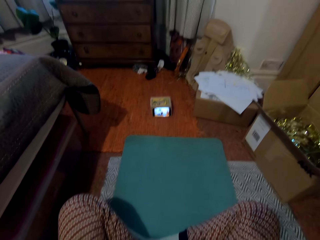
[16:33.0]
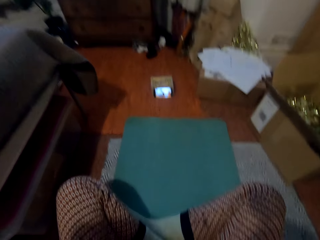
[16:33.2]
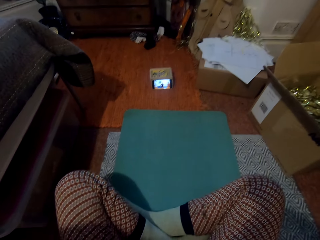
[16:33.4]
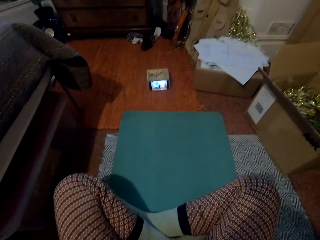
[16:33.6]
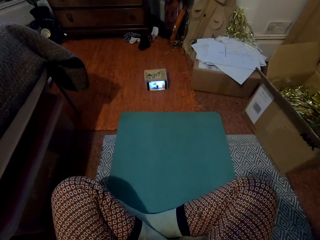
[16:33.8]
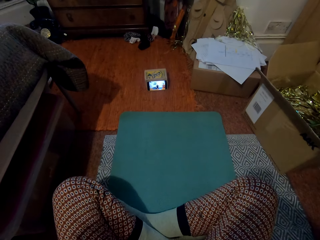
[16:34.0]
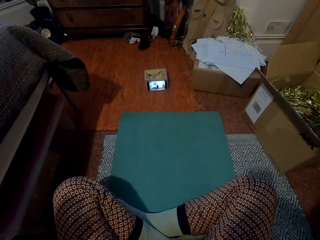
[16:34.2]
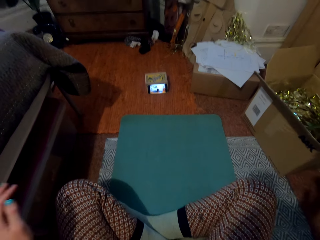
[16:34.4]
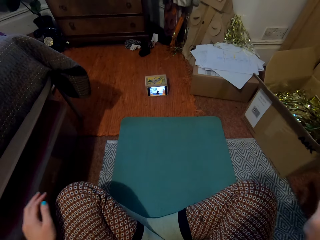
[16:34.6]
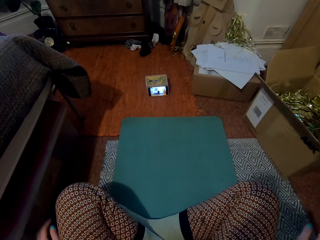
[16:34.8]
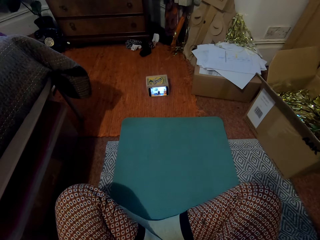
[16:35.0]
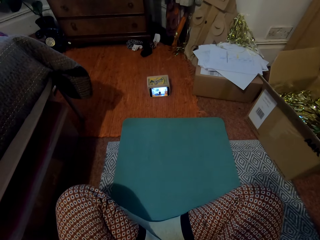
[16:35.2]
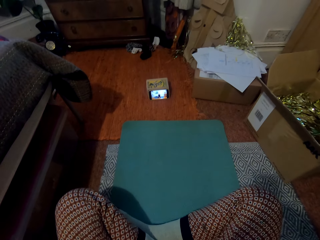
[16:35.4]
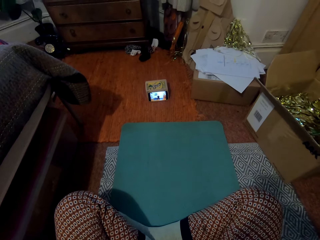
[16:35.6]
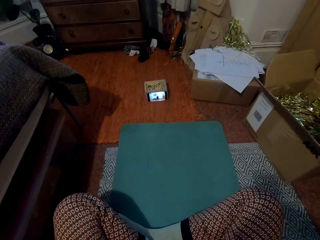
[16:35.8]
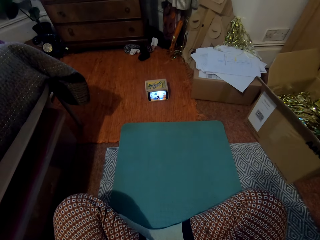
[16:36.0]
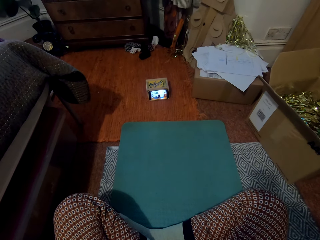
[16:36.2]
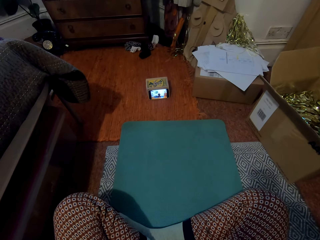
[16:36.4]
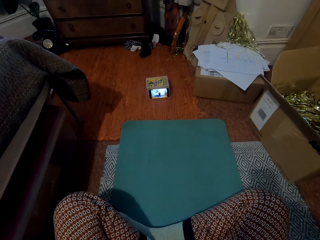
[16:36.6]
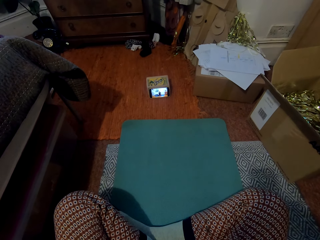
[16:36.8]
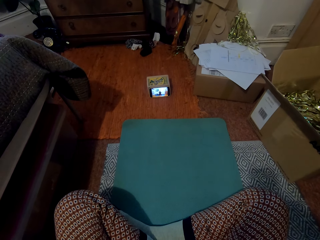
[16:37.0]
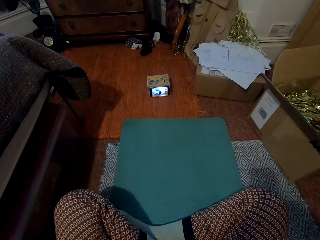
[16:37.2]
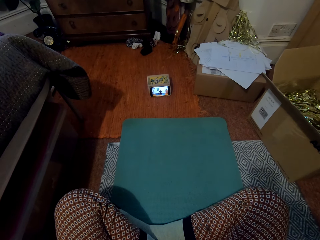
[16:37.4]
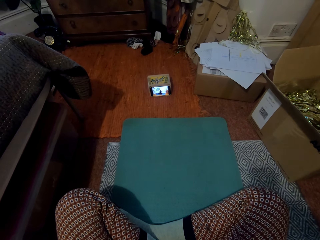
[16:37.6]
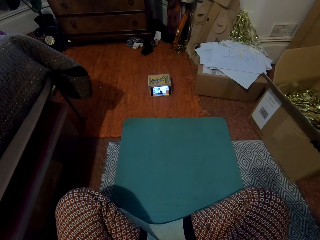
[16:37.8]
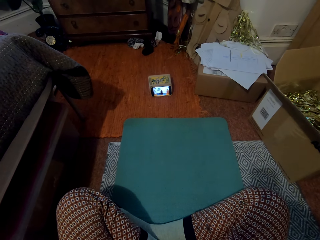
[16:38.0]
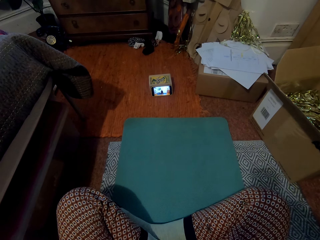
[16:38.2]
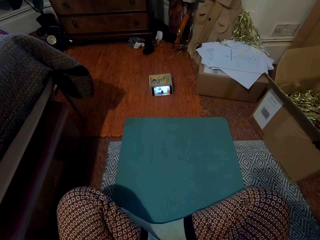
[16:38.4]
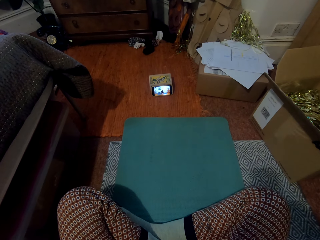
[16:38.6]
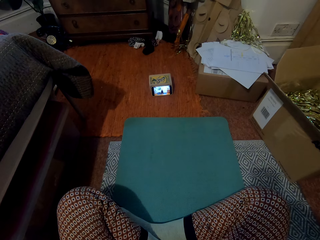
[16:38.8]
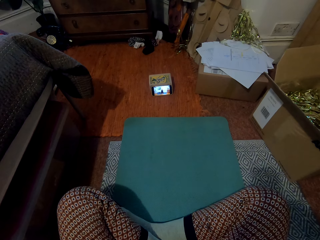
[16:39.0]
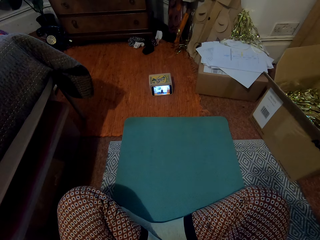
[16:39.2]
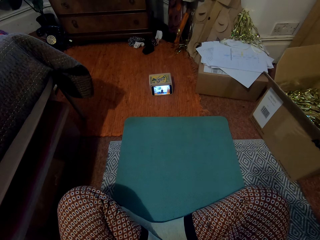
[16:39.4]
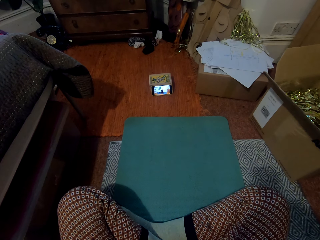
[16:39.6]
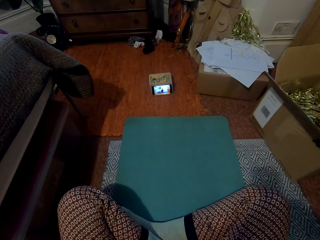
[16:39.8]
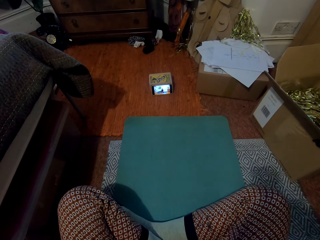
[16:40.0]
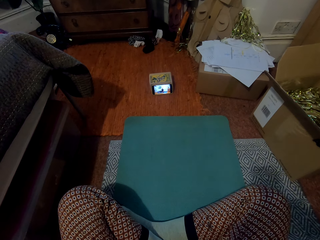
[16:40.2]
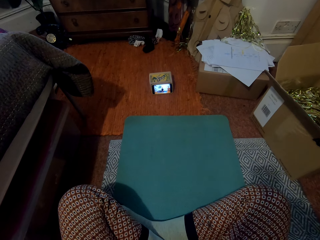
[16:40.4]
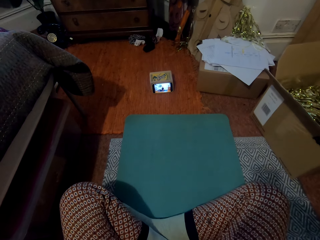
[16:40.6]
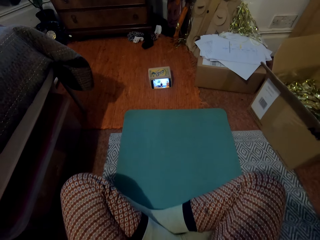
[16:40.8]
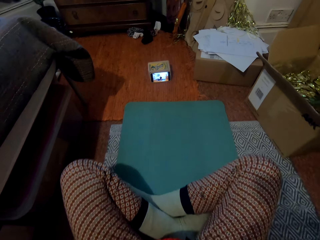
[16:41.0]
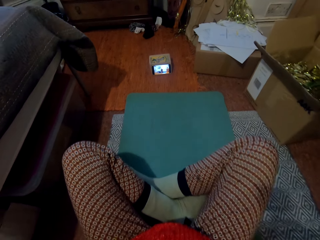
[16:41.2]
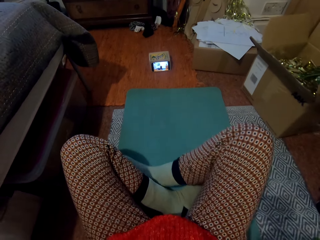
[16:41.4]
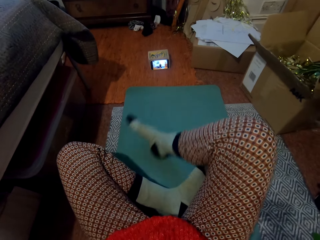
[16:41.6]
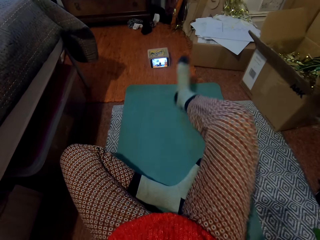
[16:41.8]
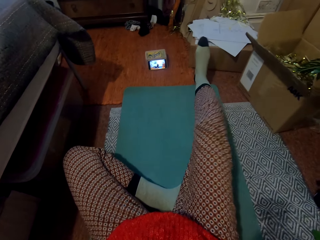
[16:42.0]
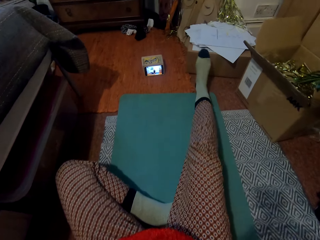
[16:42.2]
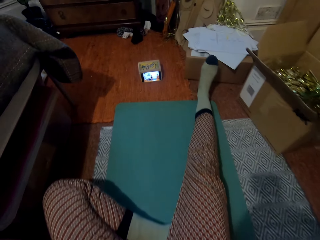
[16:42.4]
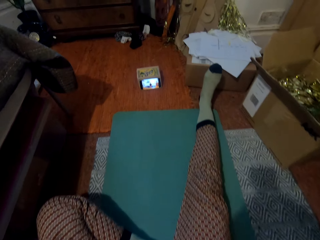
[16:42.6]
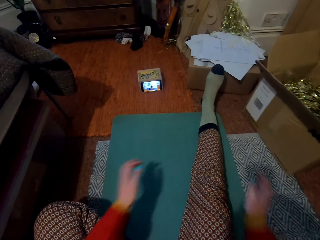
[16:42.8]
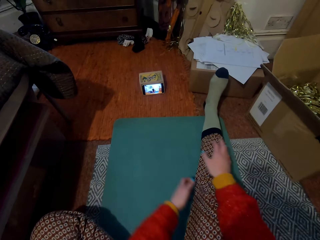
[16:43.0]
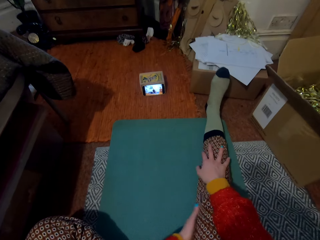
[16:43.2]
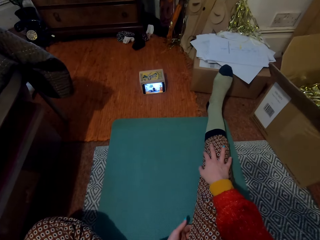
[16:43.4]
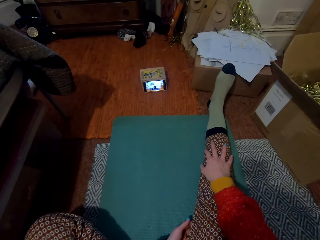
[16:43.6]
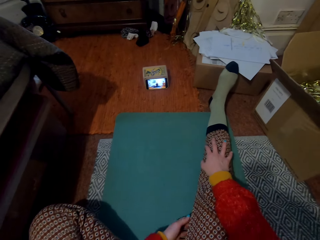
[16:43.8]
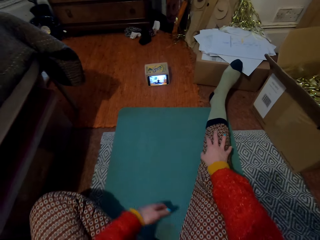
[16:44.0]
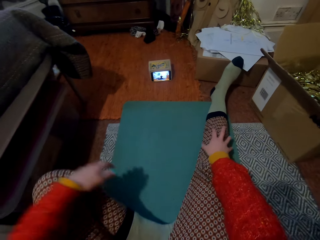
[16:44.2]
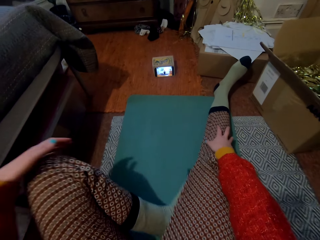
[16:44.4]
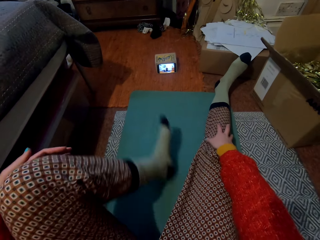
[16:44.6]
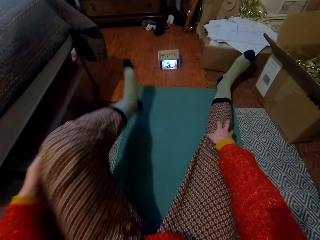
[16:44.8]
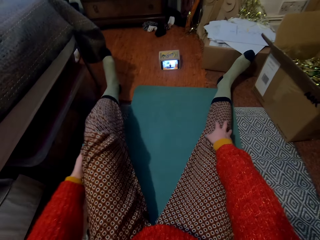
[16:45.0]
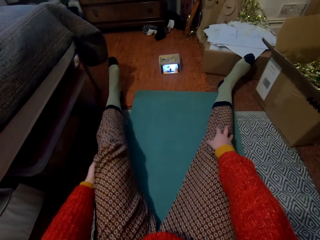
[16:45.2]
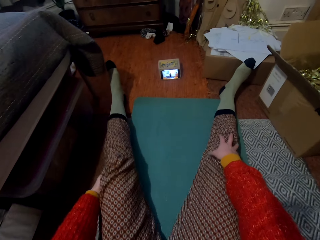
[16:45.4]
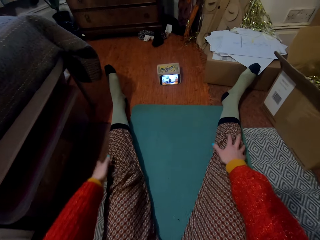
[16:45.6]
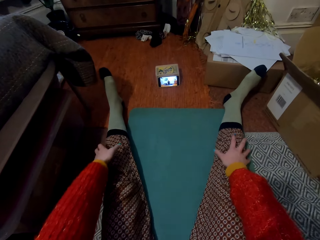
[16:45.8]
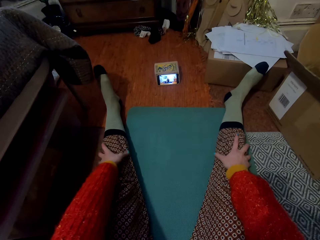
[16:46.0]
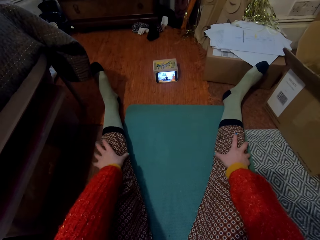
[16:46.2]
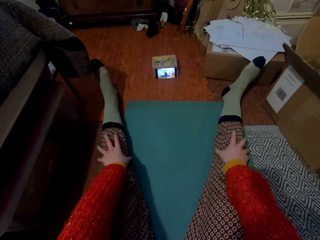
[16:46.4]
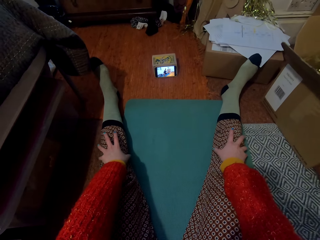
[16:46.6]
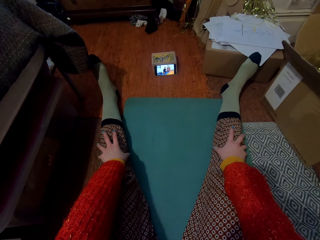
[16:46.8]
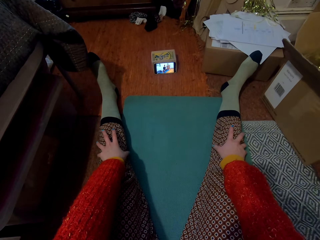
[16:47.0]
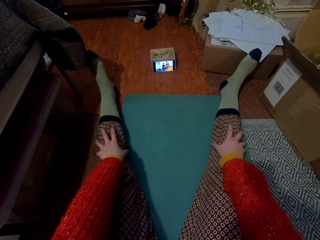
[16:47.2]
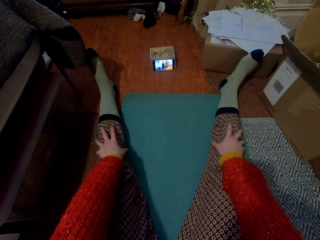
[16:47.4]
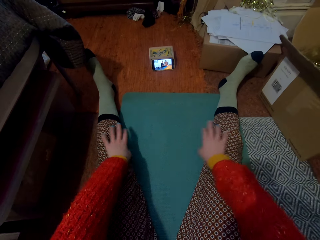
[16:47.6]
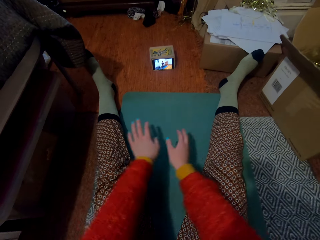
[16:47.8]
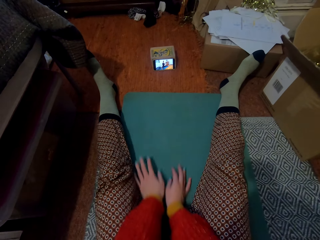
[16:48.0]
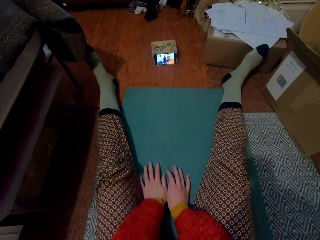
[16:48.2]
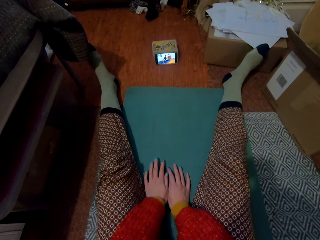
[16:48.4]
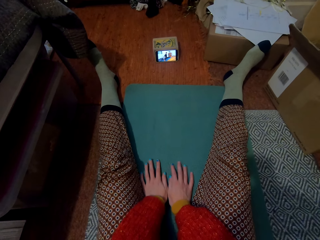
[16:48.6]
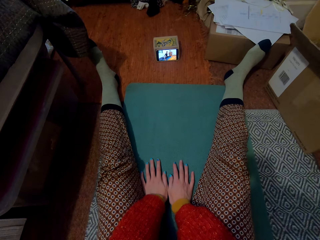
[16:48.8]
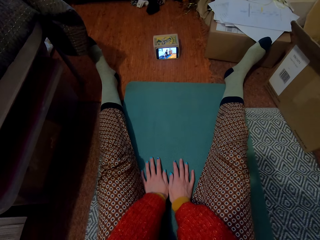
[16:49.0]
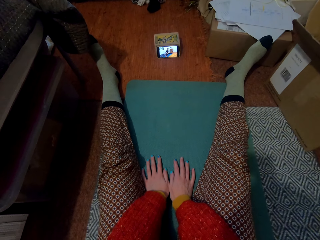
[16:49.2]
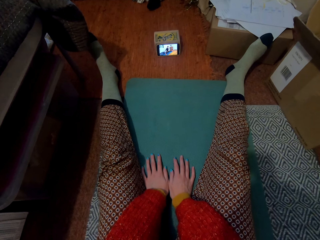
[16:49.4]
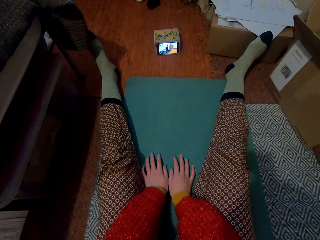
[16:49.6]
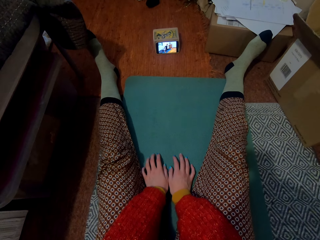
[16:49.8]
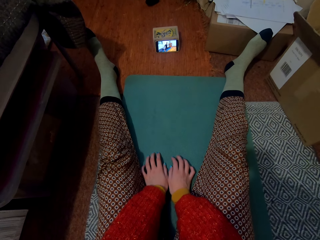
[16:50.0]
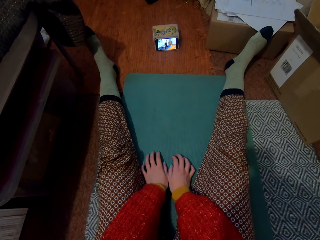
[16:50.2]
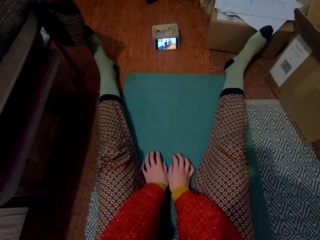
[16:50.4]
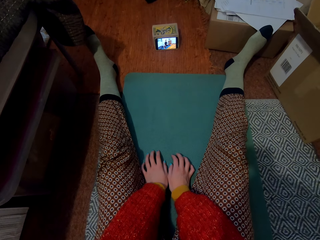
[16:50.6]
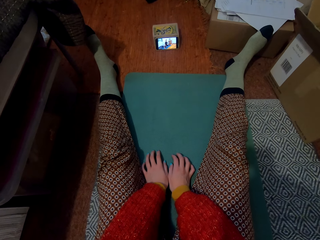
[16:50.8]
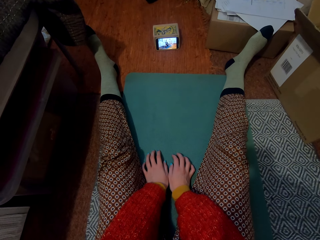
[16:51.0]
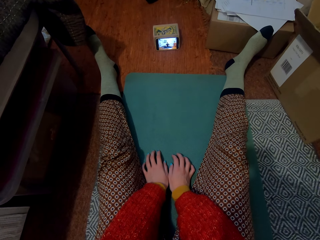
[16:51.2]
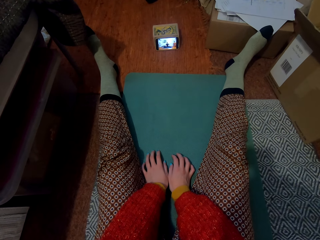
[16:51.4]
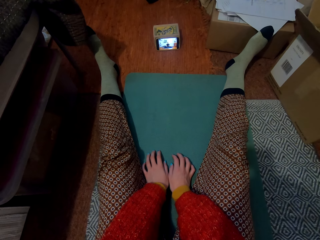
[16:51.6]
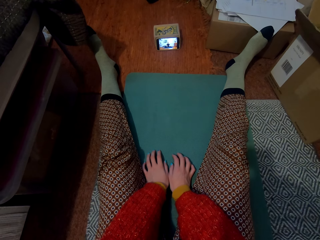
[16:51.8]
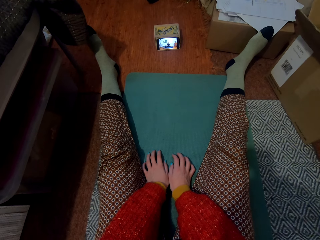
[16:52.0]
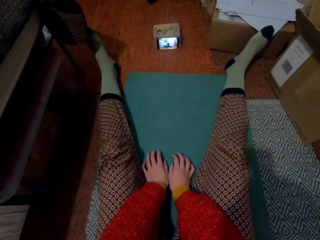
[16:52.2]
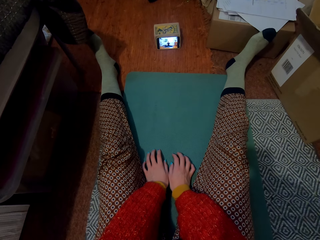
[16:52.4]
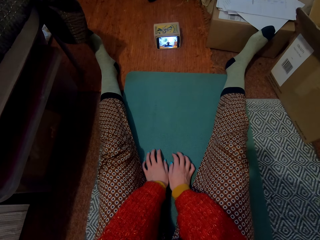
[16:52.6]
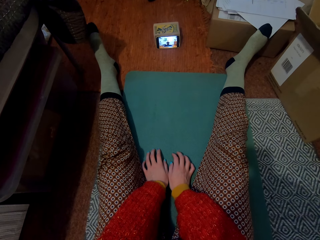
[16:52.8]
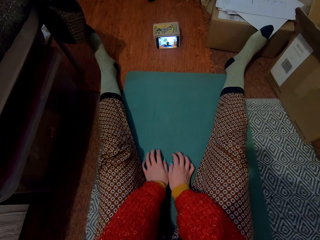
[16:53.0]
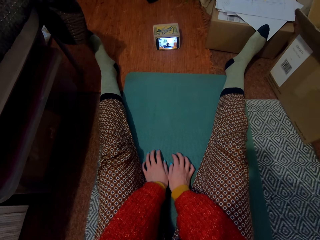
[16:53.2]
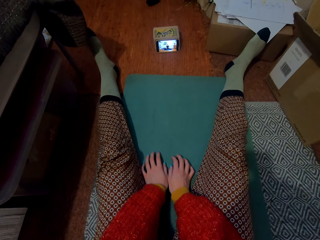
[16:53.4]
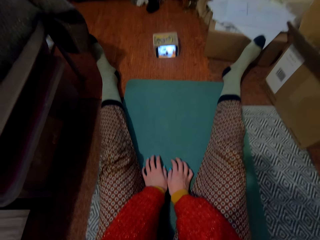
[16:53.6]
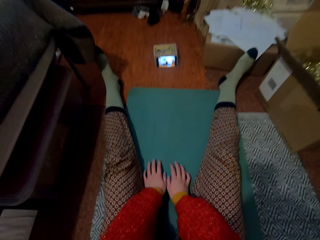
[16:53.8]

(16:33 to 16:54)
The camera wearer puts the hands down. They extend the leg. They hold the leg with a hand. They extend the leg. They hold the leg with a hand. They move the hands to the floor.
